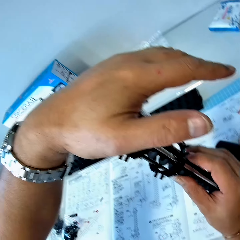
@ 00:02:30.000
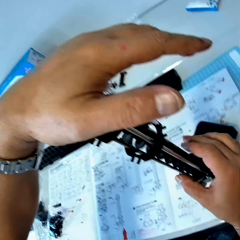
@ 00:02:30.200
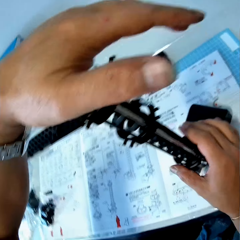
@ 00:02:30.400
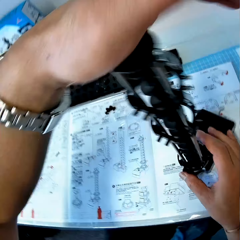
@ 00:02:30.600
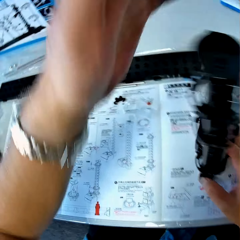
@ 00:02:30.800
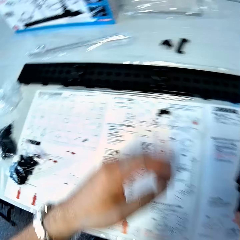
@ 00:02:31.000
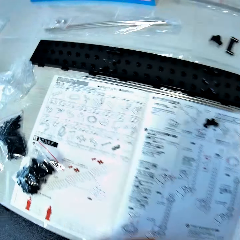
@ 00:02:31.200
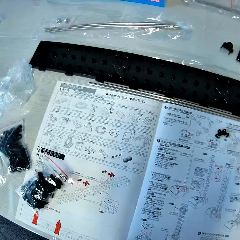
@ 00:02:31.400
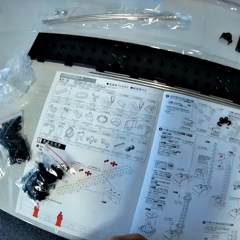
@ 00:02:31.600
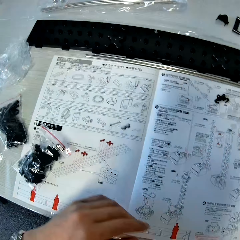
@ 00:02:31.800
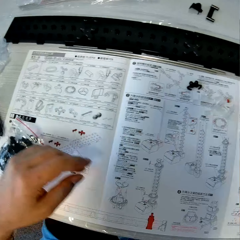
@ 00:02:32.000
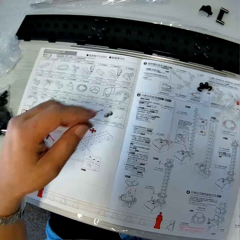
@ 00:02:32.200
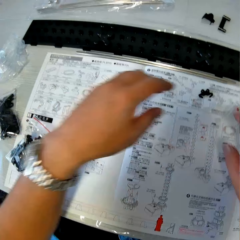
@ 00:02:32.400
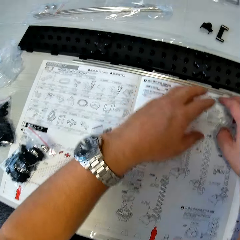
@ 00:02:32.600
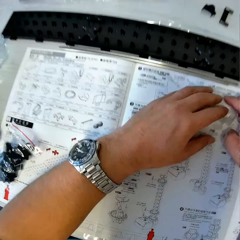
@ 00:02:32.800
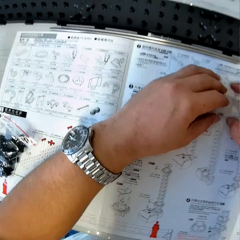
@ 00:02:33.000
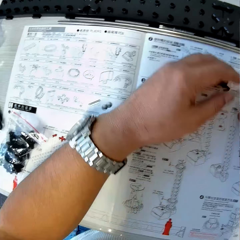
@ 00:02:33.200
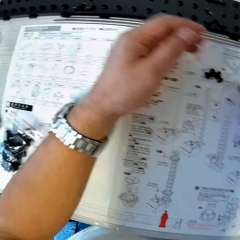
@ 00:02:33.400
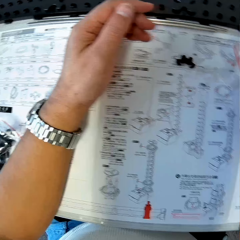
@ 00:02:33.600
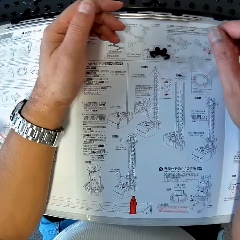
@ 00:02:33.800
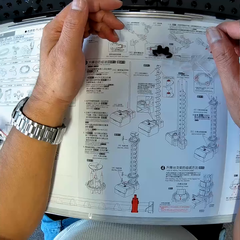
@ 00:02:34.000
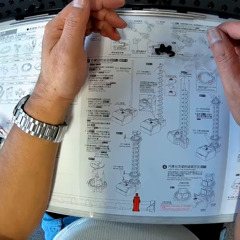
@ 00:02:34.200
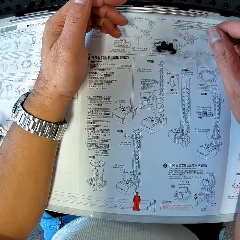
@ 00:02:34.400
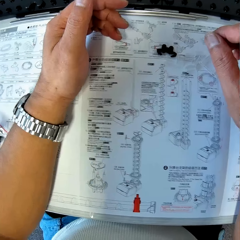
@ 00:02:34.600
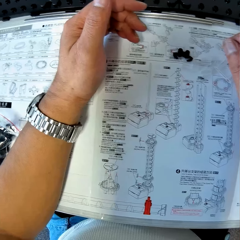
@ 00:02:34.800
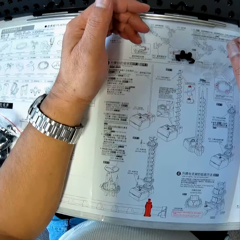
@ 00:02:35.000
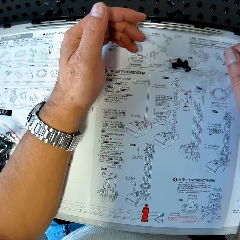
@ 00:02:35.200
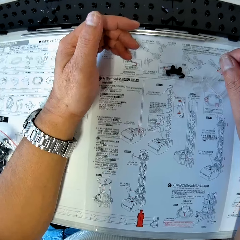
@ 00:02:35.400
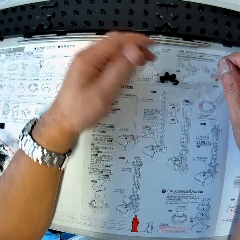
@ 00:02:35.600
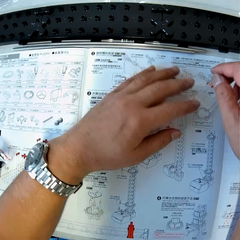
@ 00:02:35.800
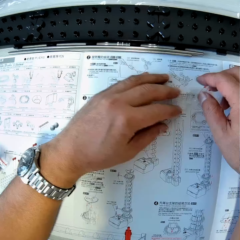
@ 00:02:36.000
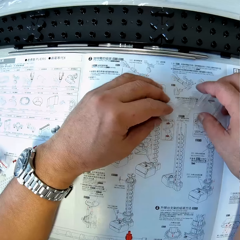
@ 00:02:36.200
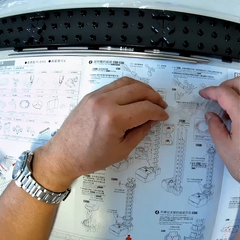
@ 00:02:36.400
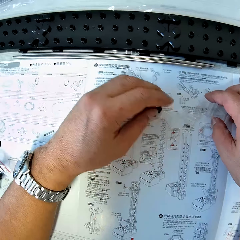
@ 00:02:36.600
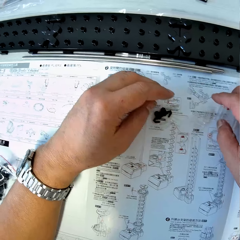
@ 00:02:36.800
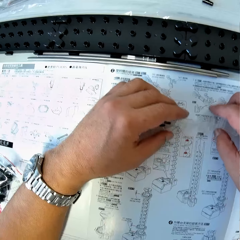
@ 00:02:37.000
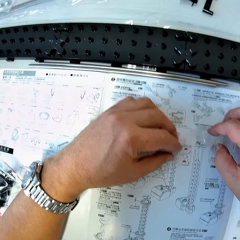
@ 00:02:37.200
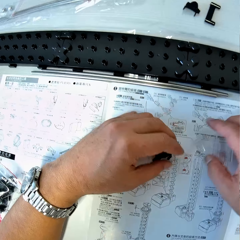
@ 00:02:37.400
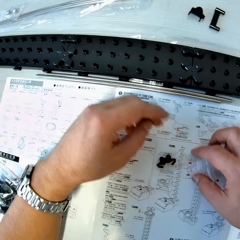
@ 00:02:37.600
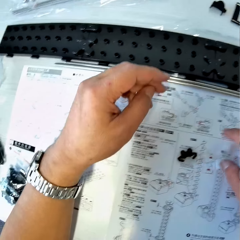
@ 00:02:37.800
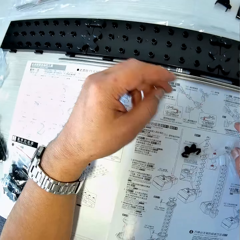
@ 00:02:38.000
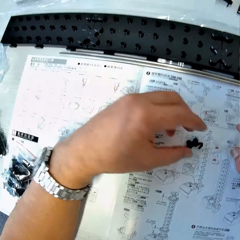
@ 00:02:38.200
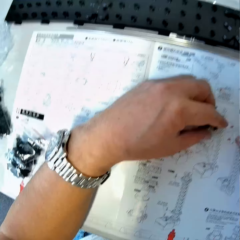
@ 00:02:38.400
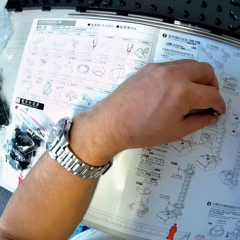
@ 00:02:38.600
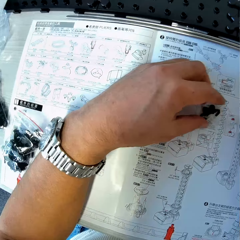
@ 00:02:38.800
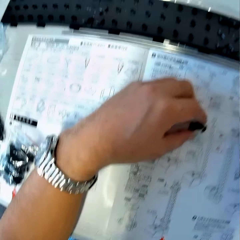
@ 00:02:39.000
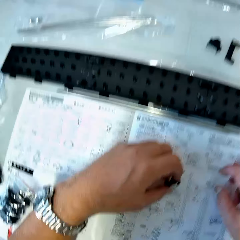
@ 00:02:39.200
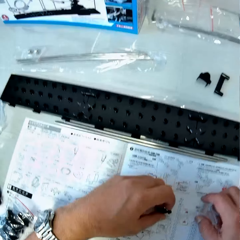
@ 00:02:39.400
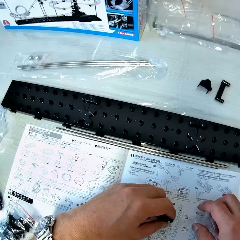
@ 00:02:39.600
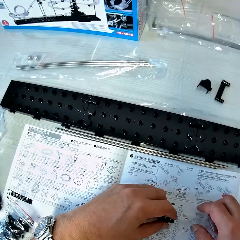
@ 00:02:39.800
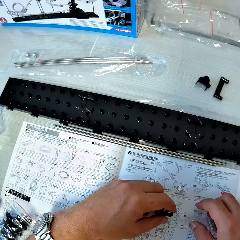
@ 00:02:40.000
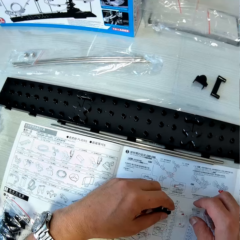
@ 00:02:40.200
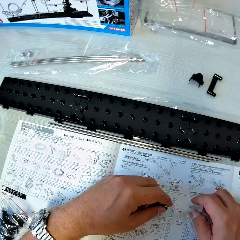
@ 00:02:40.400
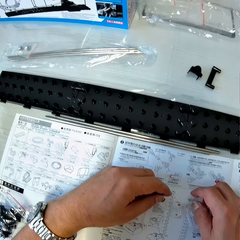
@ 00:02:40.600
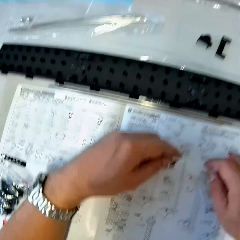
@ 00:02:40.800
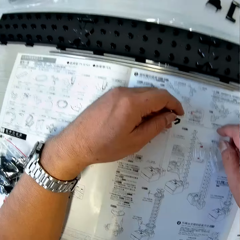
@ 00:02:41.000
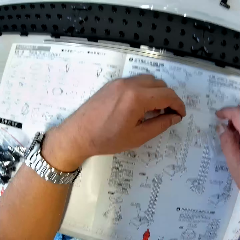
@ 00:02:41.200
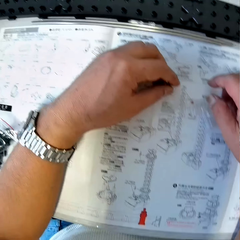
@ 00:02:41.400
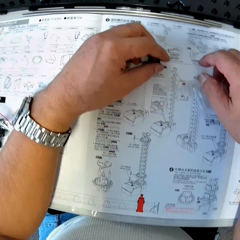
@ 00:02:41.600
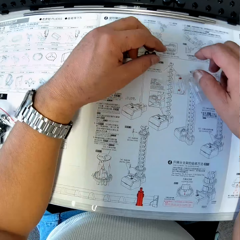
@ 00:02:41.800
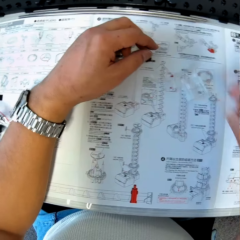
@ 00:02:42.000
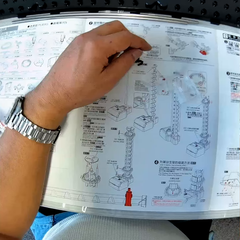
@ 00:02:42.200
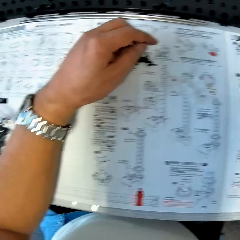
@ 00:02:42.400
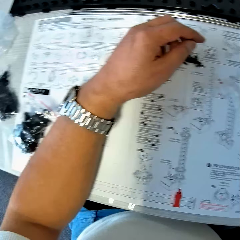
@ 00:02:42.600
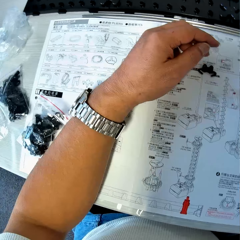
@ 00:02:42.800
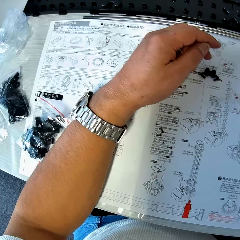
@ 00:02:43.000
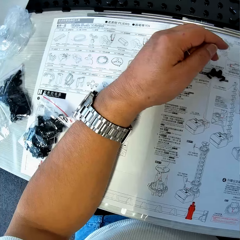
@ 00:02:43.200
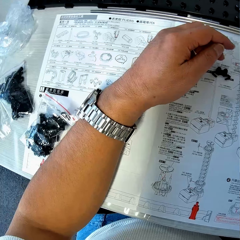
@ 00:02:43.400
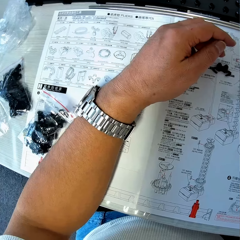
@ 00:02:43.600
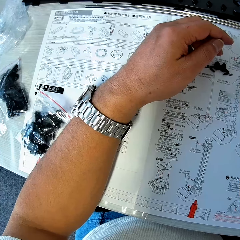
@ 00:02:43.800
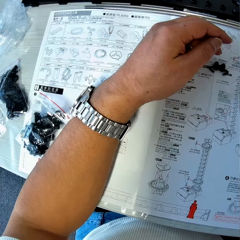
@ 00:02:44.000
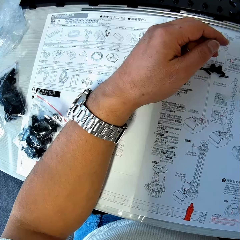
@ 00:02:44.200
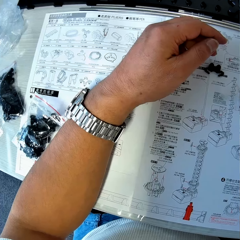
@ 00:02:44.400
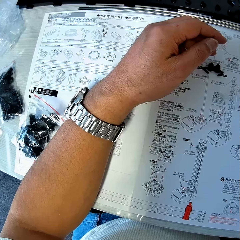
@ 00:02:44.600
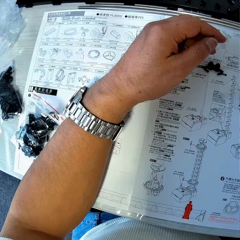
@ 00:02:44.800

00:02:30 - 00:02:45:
The camera wearer leaves the space rail on the table. He touches some pieces of space rail on the table. He lifts up his hands from the pieces of space rail on the table. He moves some pieces of space rail on the table, on a paper. He picks up the piece of rail stand from the table with his left hand. He holds a piece of space rail on the table with his right hand. He drops the piece of rail stand on the table with his left hand.

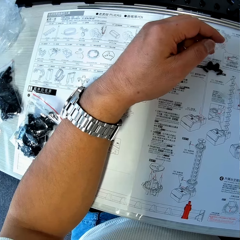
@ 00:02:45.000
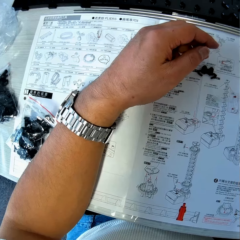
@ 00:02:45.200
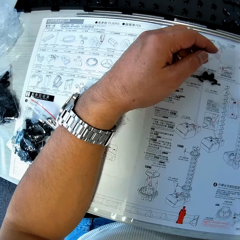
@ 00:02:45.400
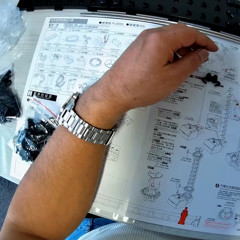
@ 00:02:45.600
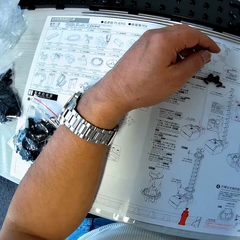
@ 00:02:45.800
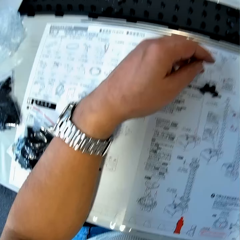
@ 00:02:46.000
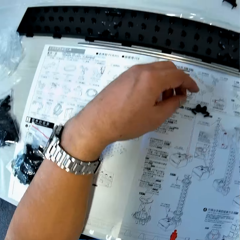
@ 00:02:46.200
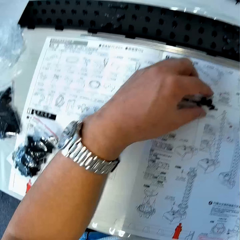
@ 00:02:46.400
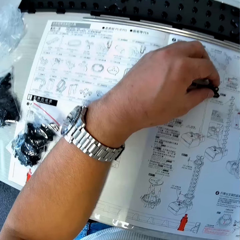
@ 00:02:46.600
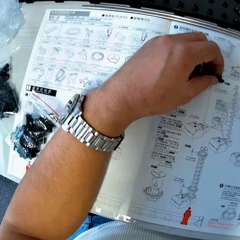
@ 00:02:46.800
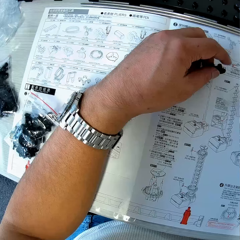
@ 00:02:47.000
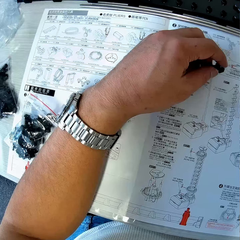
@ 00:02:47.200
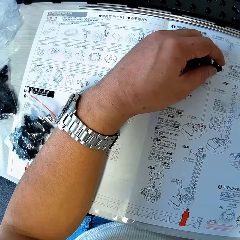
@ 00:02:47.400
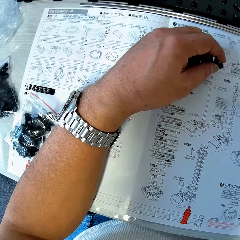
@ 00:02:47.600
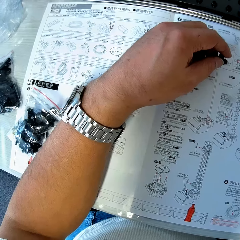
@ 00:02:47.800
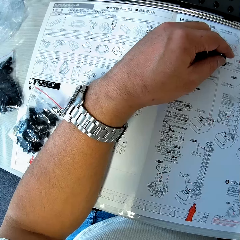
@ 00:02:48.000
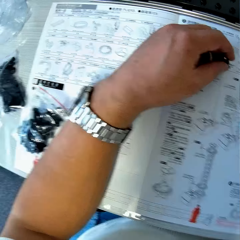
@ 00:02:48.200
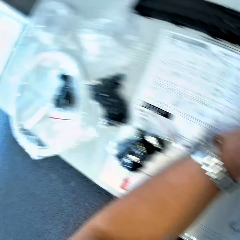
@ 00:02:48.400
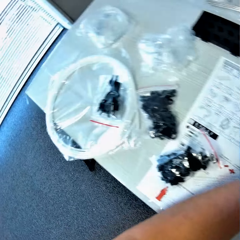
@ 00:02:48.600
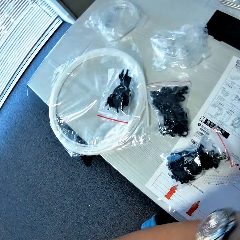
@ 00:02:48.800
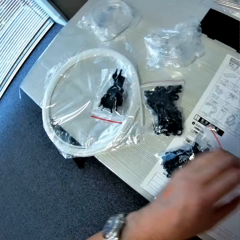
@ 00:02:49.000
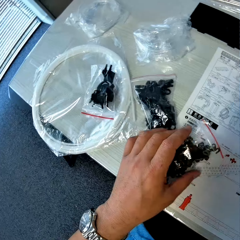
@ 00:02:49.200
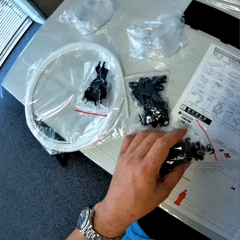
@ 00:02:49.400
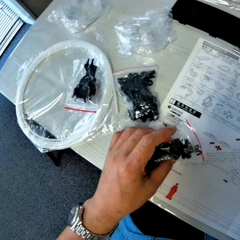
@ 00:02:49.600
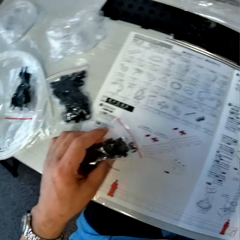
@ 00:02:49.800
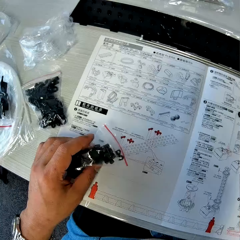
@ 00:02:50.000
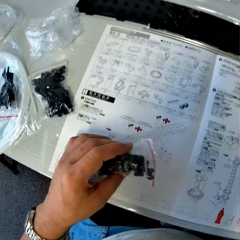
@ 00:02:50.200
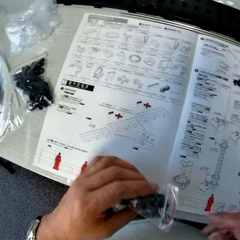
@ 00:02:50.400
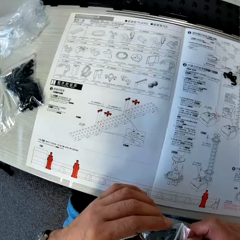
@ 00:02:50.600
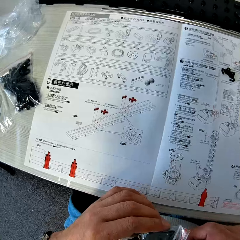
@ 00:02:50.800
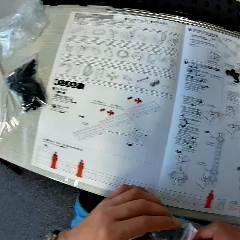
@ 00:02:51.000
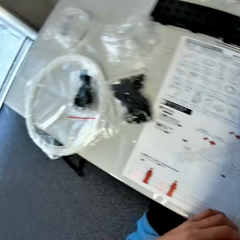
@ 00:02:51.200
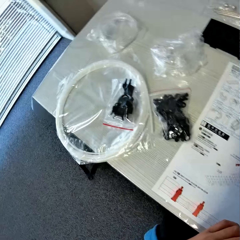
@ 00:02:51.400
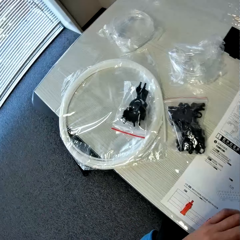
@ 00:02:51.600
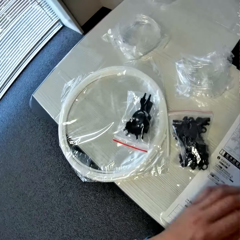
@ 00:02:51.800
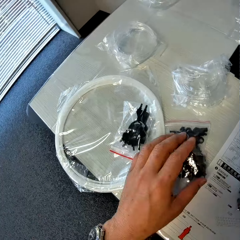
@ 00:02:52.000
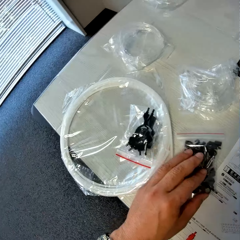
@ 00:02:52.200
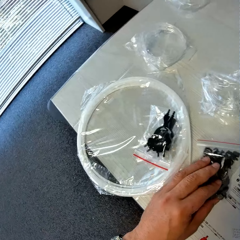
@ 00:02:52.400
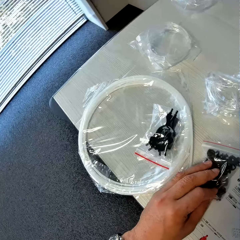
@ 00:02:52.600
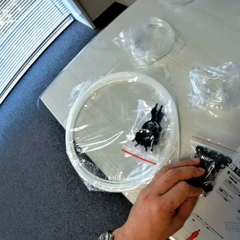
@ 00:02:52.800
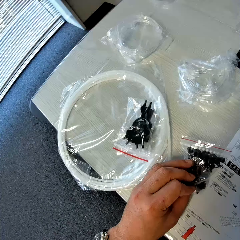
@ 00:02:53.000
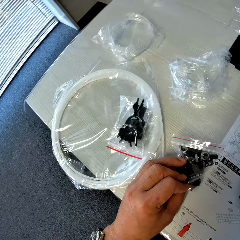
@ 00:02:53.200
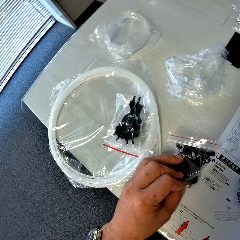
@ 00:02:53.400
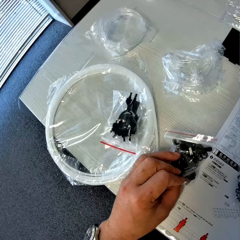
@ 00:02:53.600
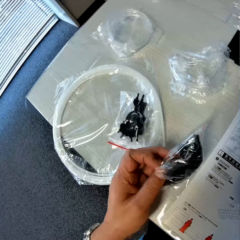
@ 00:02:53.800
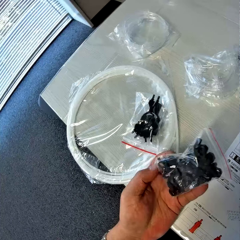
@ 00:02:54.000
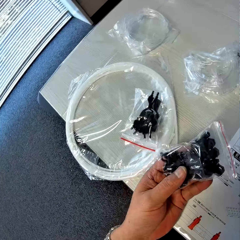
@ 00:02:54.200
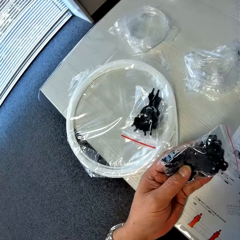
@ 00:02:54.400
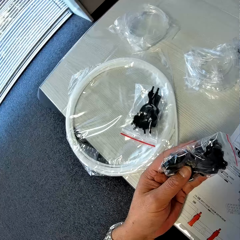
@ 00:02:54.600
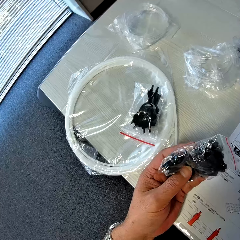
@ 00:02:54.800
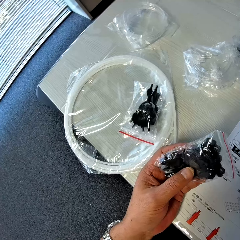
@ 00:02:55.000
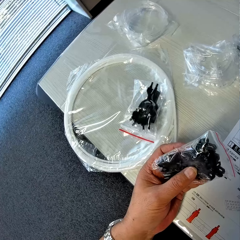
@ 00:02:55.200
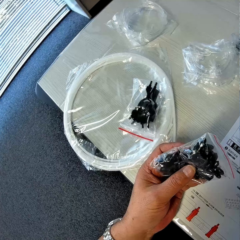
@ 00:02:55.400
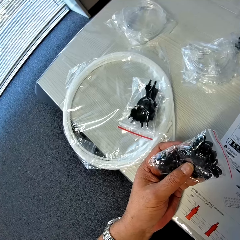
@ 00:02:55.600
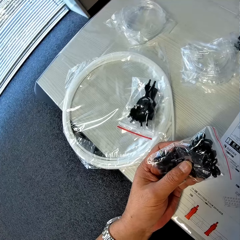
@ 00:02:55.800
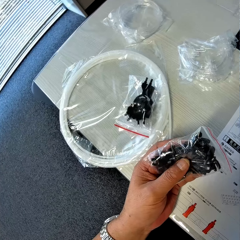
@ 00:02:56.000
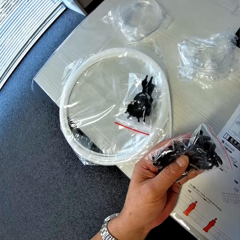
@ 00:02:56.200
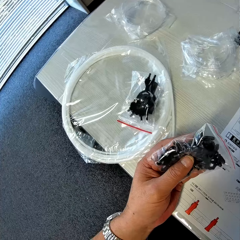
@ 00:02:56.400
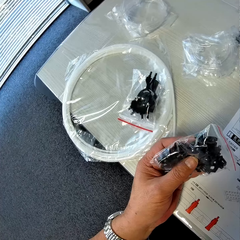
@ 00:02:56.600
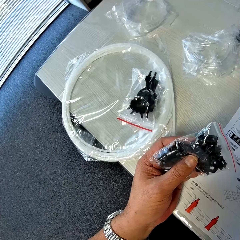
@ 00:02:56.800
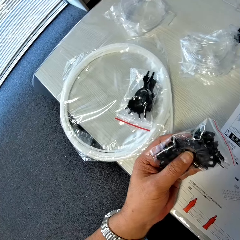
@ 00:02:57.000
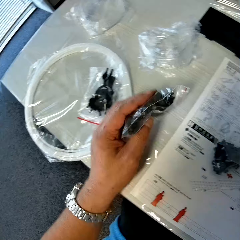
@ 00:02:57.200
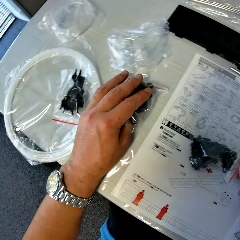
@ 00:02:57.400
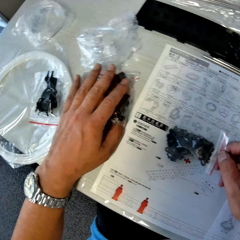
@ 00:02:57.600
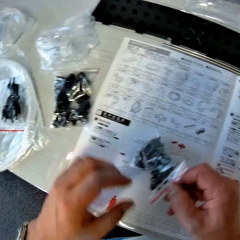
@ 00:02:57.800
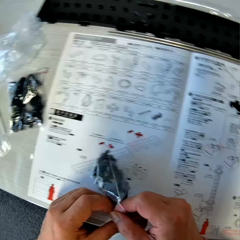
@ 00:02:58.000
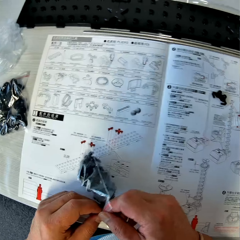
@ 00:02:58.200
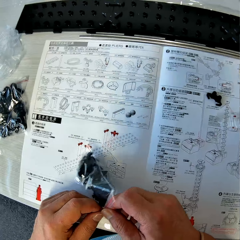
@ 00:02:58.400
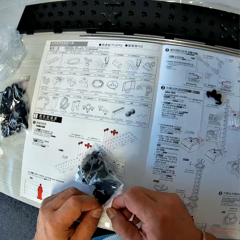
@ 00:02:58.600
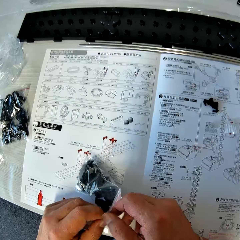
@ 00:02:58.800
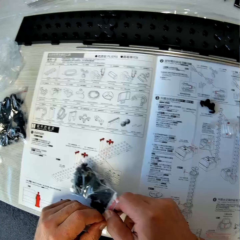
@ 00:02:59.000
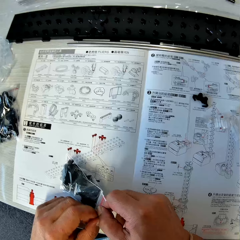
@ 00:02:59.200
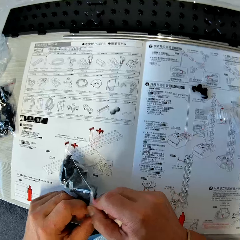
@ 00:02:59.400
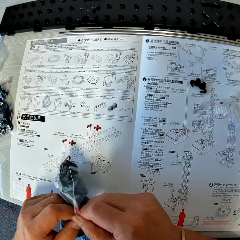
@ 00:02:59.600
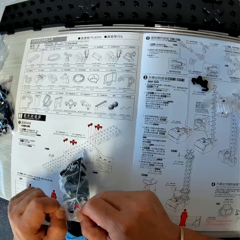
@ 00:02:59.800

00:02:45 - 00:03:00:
The camera wearer picks up the piece of rail stand from the table with his left hand. He picks up a pack of rail stand or spare parts bag from the table. He puts down the spare part bag. He picks up another pack of space rail from the table. He checks the pack of space rail in his left hand. He drops the pack of space rail on the table. He picks the spare parts bag. He opens the pack of rail stand.
